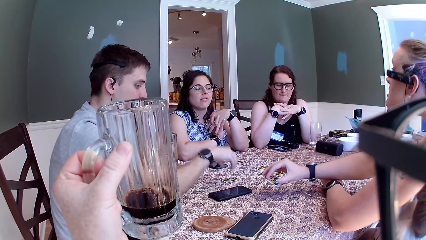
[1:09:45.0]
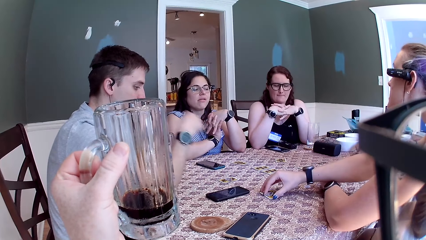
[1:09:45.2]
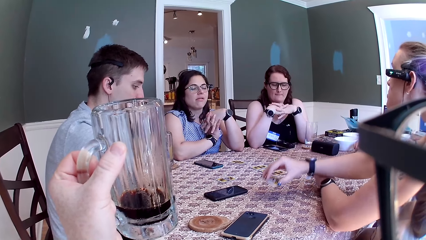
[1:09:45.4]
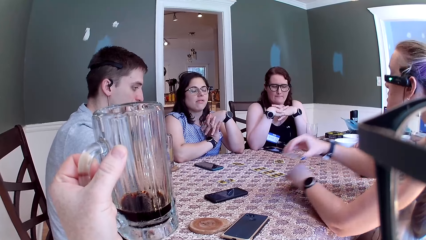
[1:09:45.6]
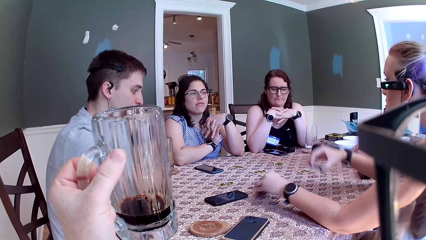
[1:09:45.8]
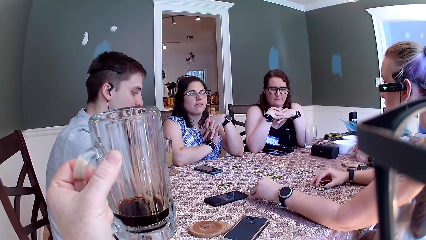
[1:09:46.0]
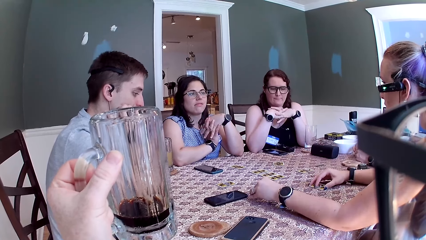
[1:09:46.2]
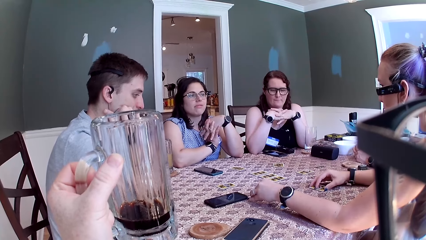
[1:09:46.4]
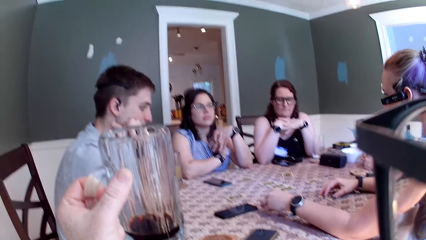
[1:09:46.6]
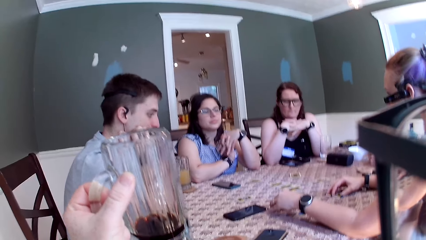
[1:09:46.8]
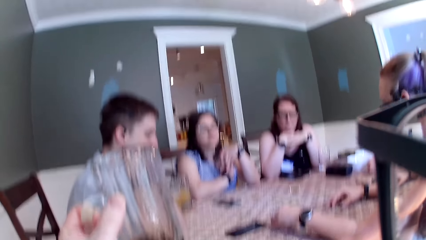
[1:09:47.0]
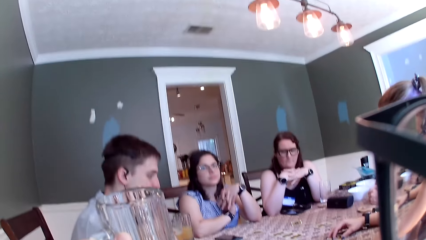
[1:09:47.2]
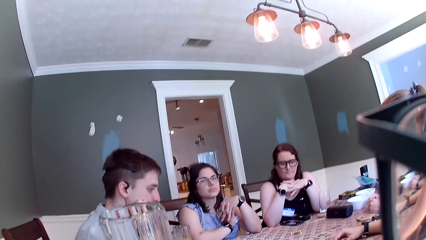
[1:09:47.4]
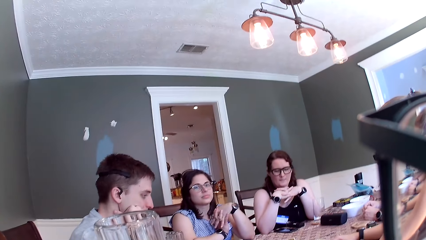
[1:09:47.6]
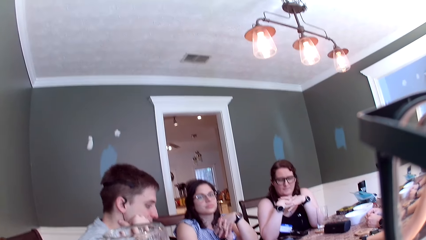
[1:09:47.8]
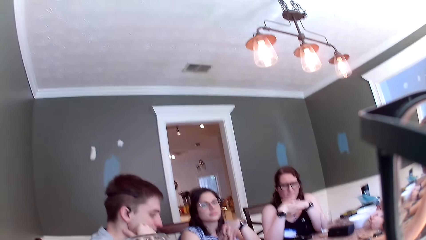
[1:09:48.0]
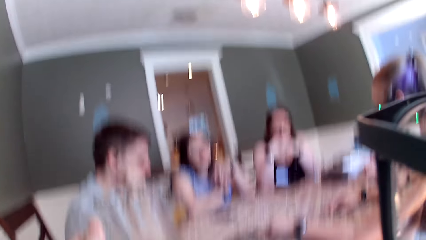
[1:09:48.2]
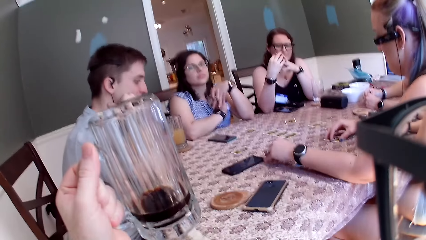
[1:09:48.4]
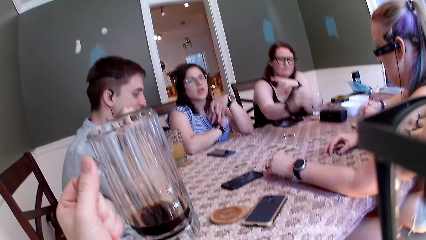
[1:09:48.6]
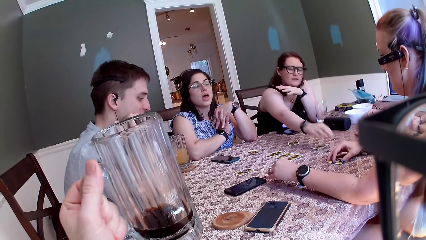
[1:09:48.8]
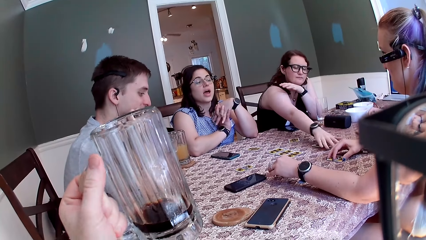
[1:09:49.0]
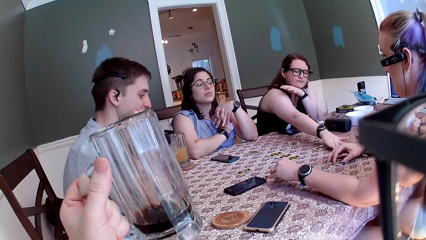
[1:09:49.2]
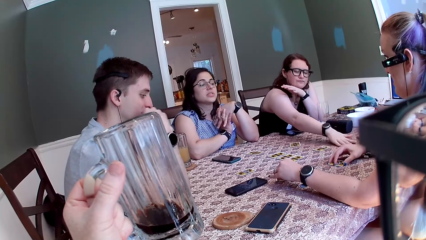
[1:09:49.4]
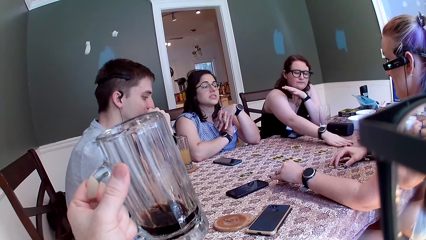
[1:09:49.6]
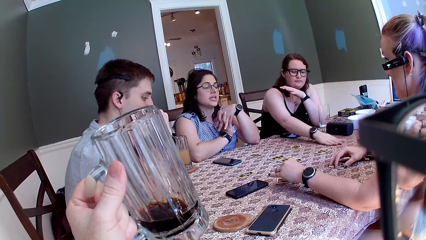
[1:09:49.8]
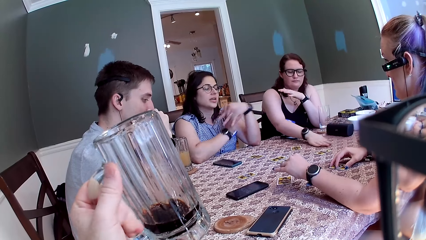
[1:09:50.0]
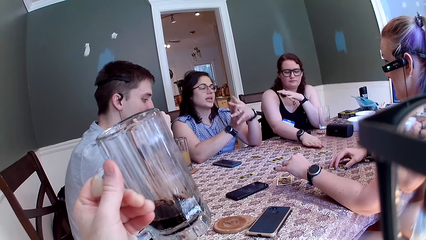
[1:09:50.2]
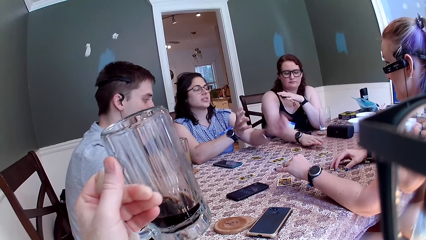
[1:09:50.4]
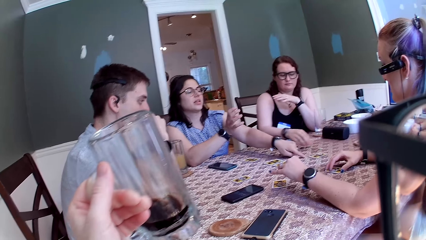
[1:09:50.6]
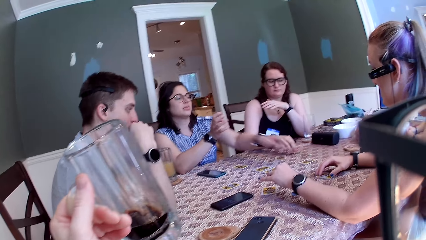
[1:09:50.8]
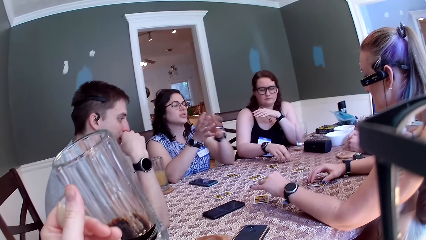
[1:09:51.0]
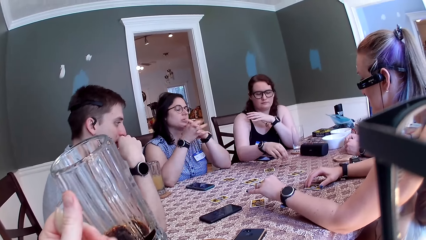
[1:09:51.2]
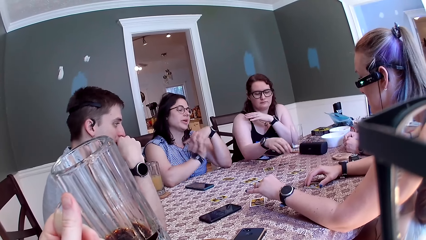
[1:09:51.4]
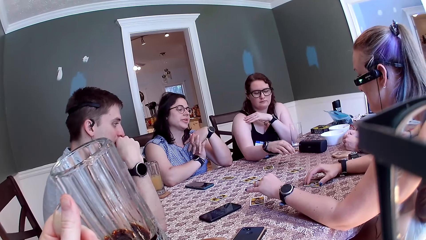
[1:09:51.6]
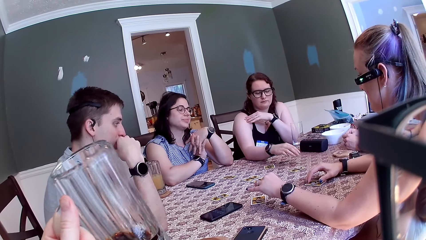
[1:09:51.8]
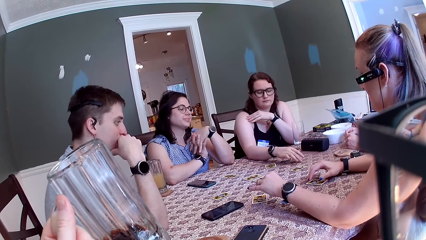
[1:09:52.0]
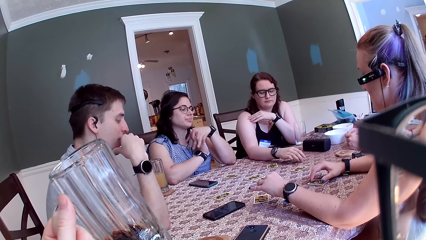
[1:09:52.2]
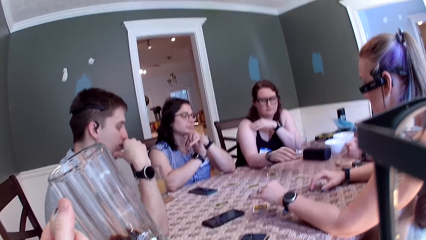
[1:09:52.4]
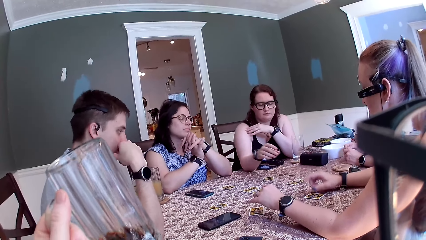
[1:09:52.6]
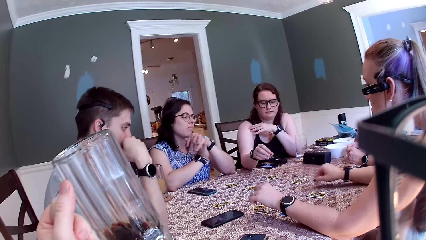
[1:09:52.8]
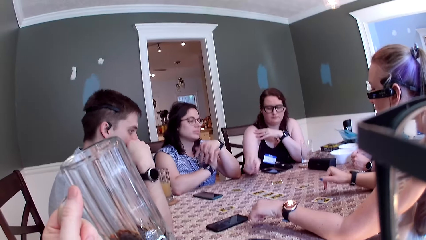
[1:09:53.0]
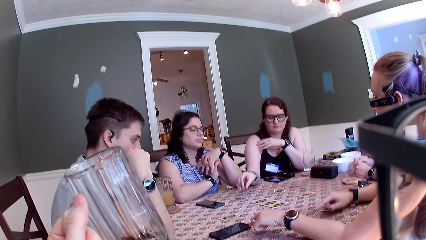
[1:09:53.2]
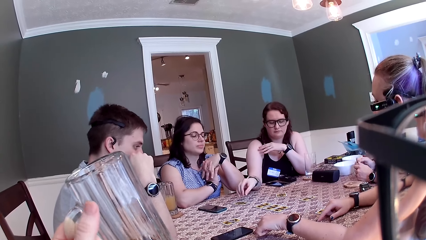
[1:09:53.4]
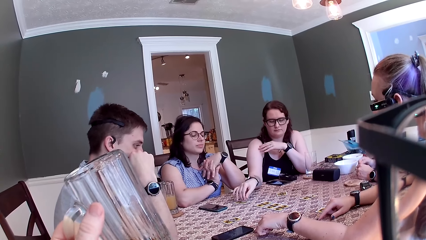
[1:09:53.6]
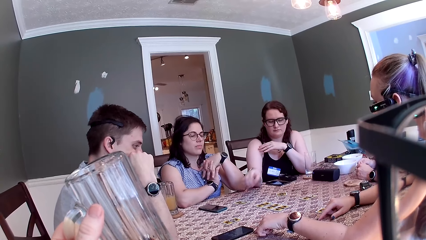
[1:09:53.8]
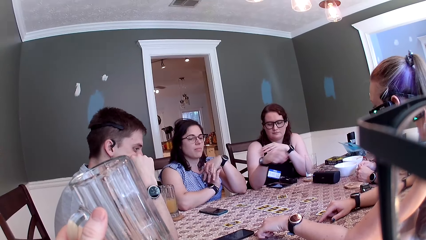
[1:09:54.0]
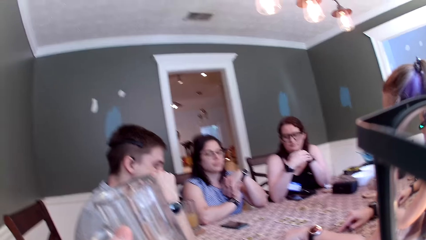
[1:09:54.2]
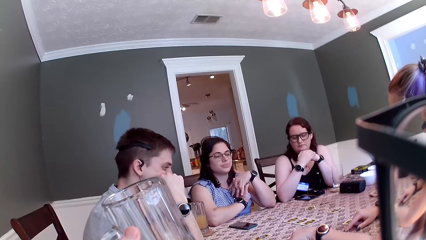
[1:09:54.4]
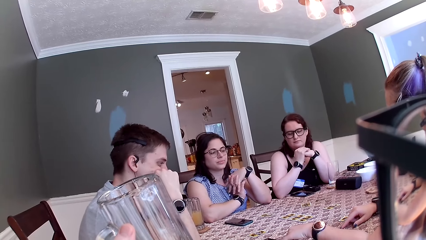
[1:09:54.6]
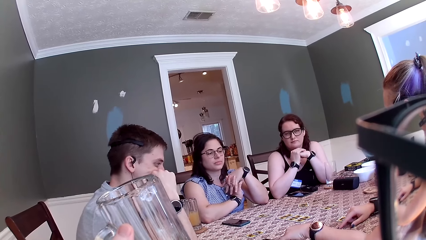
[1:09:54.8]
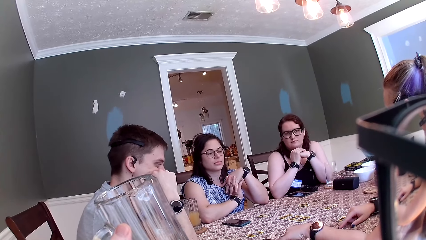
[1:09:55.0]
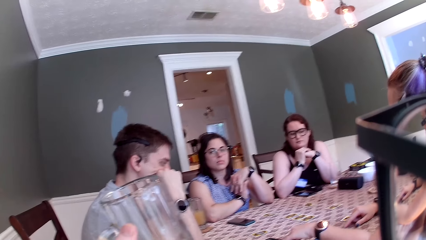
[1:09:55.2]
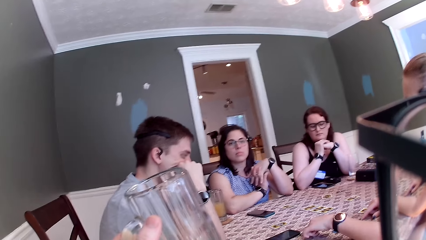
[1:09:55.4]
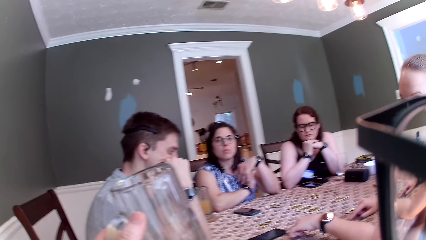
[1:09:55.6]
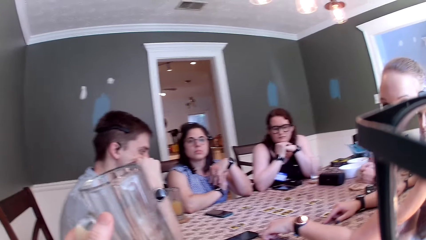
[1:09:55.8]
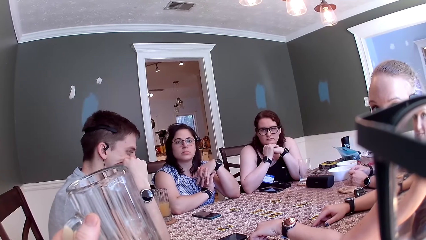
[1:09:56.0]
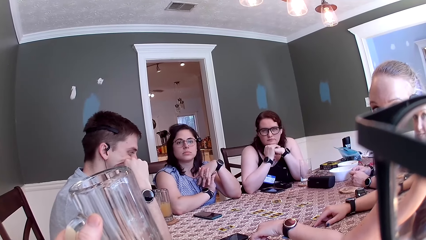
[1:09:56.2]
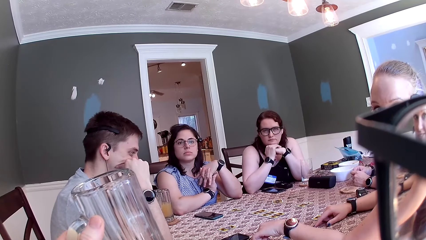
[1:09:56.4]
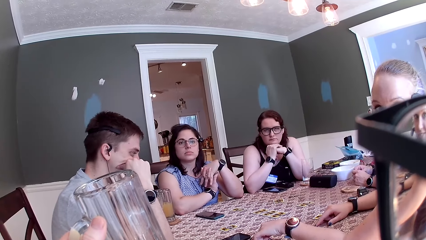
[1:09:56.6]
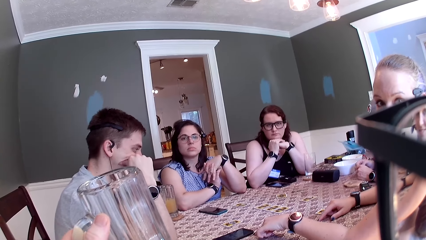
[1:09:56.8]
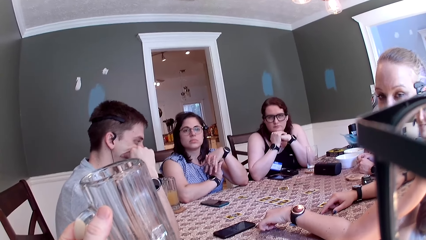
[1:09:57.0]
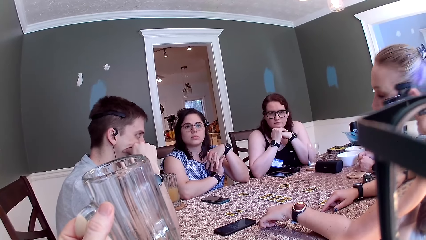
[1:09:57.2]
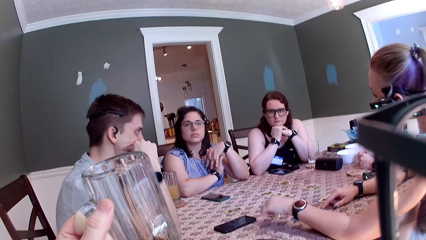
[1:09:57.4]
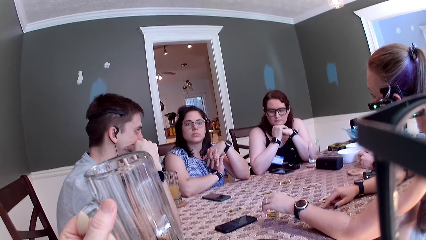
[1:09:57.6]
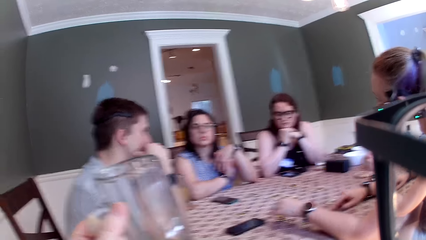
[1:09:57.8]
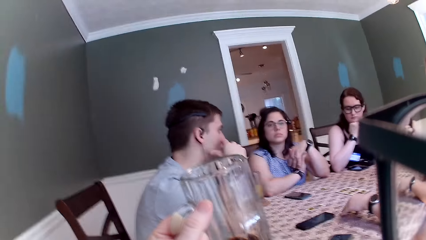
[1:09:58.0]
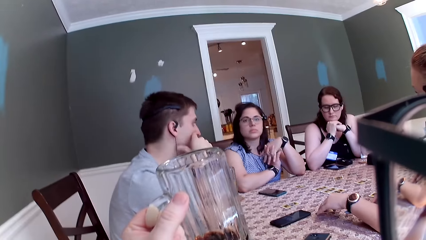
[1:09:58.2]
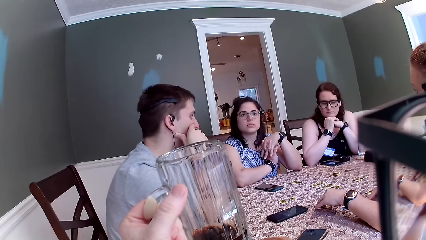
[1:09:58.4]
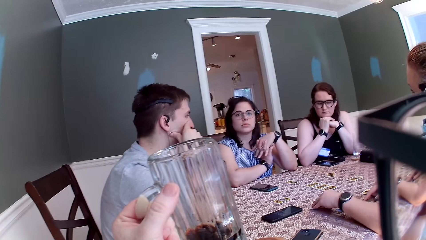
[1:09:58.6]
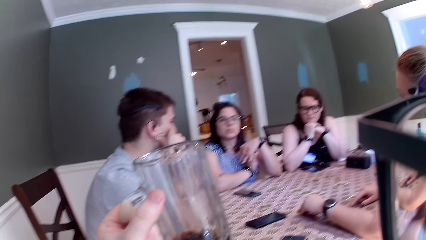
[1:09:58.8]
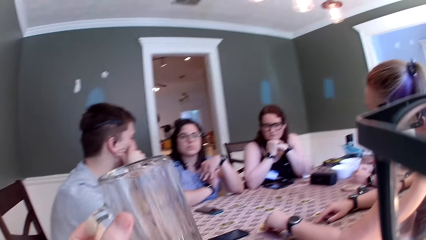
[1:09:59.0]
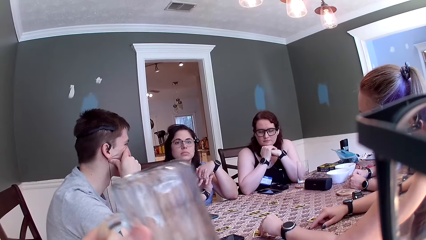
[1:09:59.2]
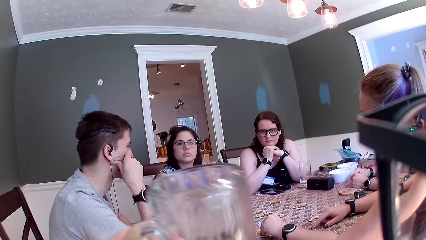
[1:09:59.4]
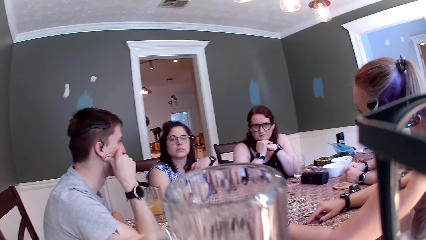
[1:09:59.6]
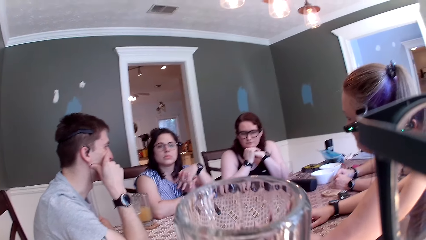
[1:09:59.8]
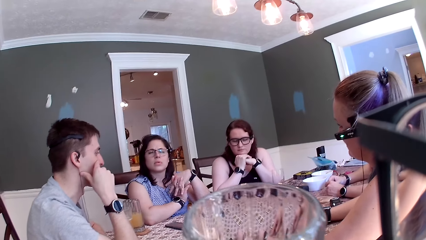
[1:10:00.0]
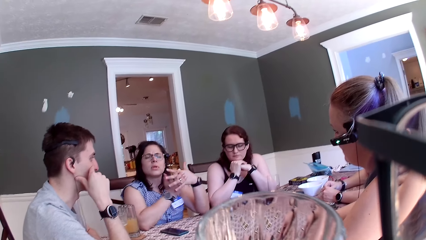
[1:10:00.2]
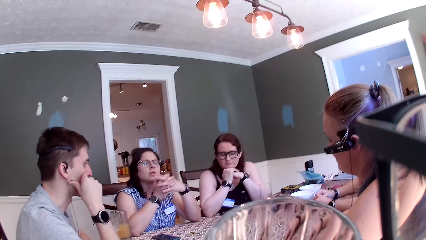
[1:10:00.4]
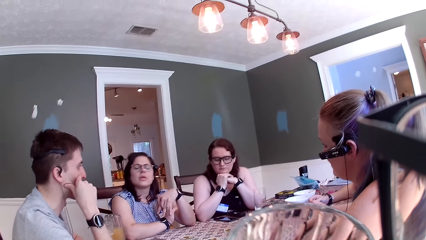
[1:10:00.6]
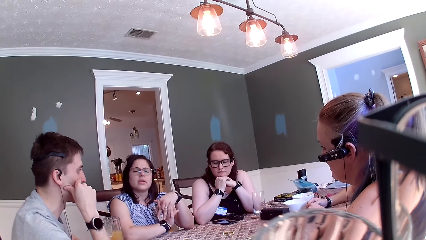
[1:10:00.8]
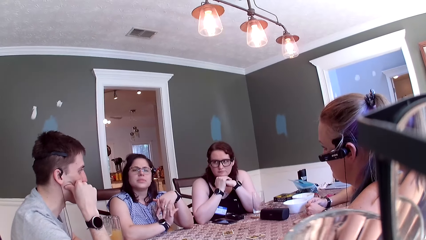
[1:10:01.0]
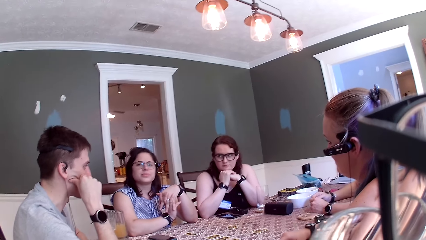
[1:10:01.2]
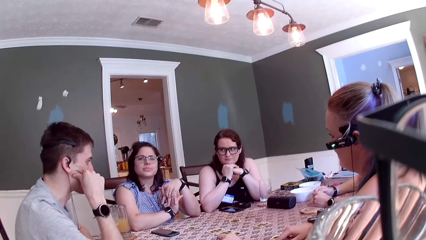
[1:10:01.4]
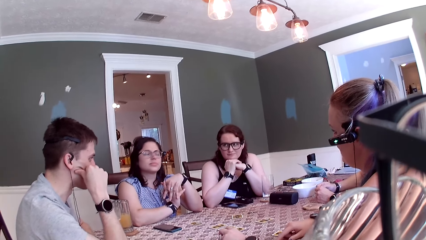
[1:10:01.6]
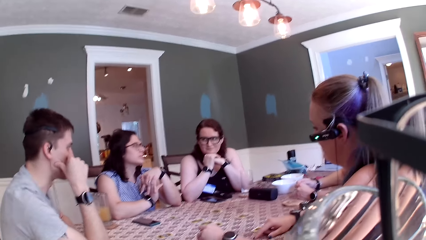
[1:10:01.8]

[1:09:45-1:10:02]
A man touches the token on the card on the table with his right hand. A woman moves a card across the table with her right hand. The woman and another lady play the card. Another woman touches a token on the table with her right hand. The first woman picks a token from the table with her right hand. The camera wearer, the ladies and the men dialogue in a restaurant. The first woman plays the card. She drops the token on a card on the table with her right hand. The camera wearer drinks a beverage. A third woman touches a token on the table with her left hand.
